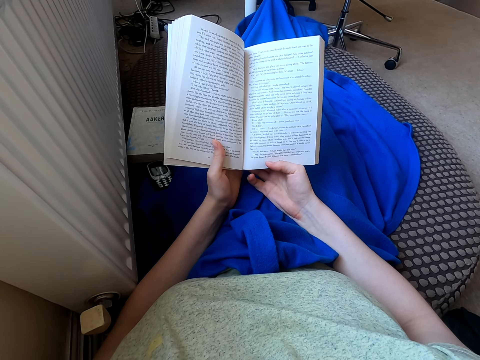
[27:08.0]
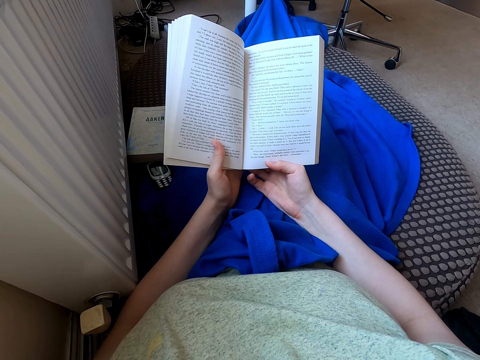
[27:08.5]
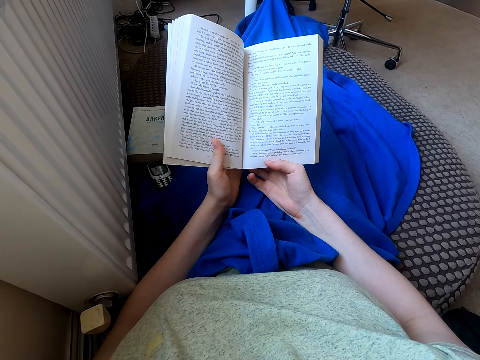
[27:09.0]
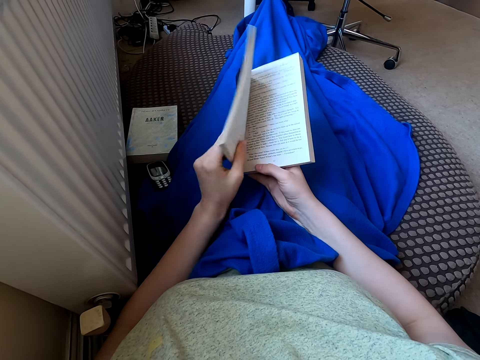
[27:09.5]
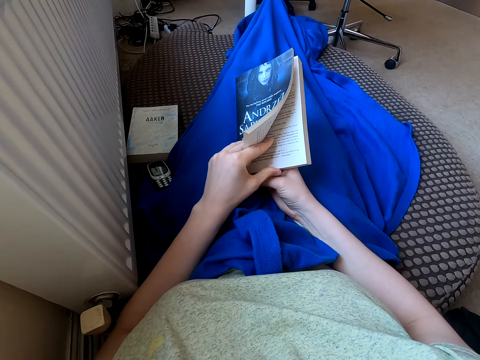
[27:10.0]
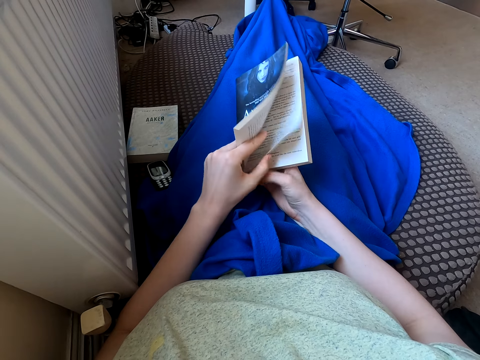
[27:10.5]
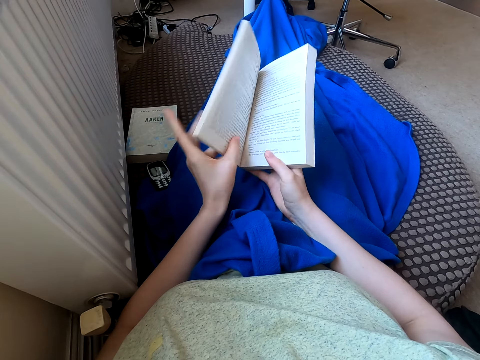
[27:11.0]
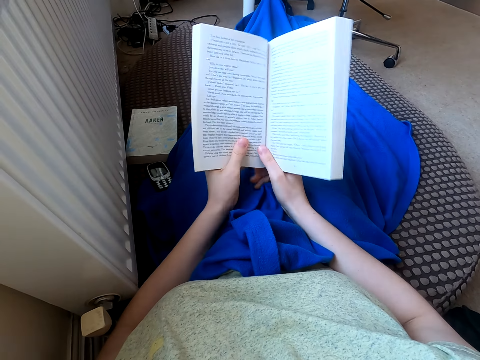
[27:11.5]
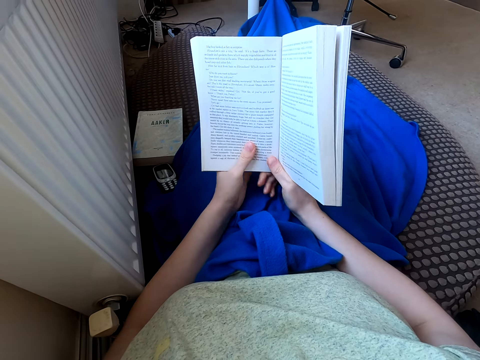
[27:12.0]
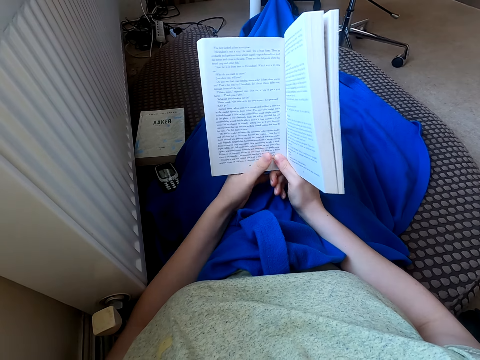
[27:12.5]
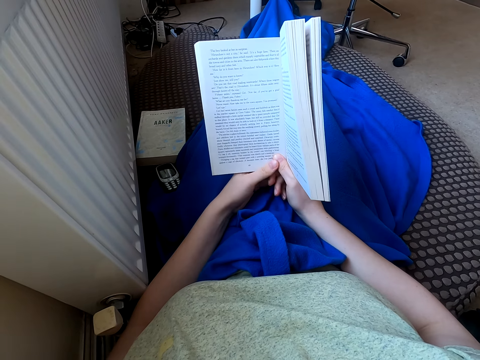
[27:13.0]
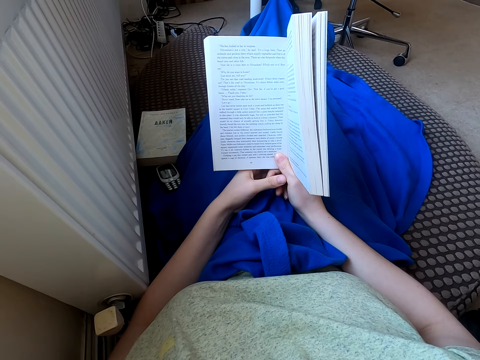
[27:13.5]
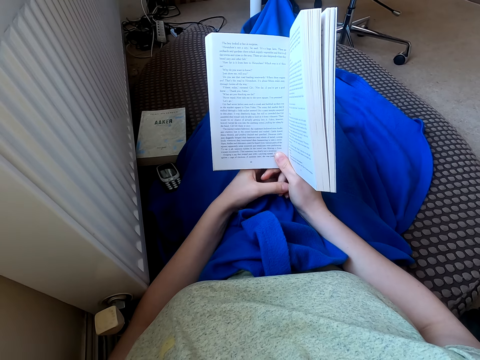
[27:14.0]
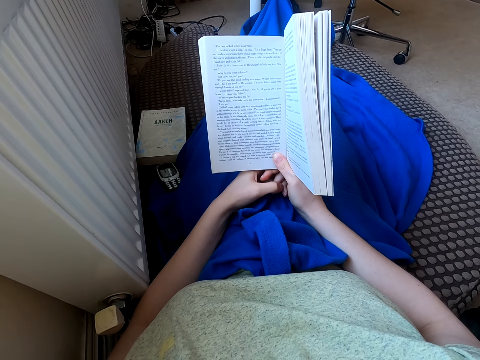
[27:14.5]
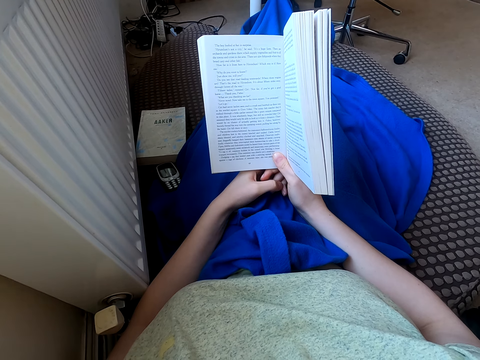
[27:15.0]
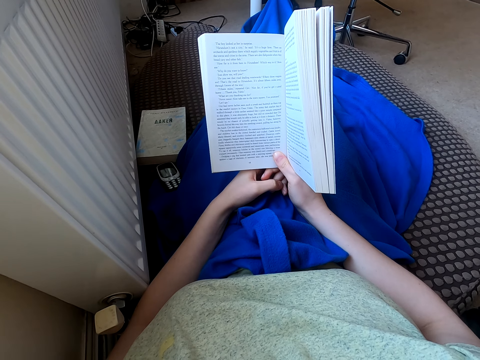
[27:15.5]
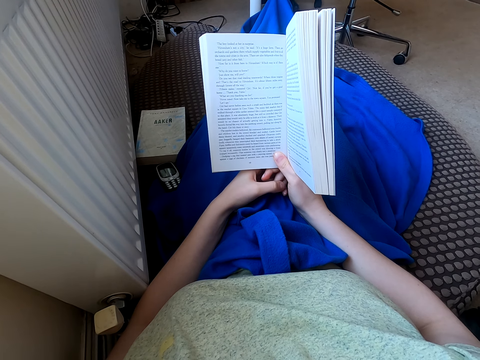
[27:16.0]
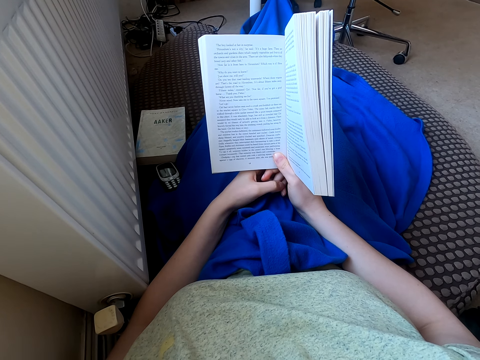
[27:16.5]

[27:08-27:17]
The camera wearer flips the page. They hold the novel. They read the novel. They hold the novel.

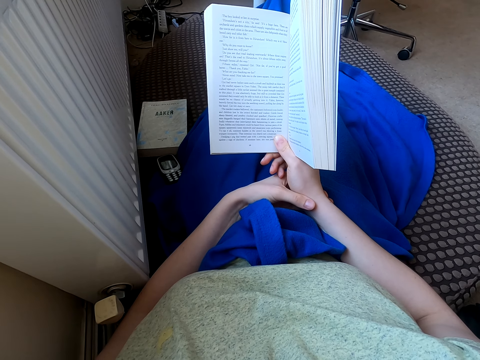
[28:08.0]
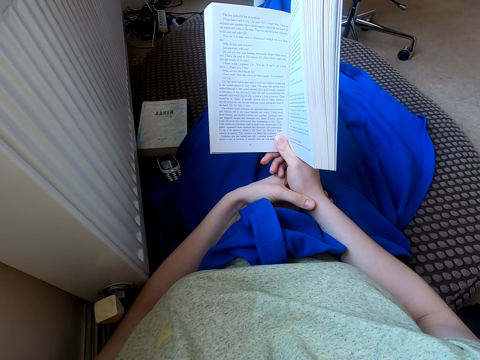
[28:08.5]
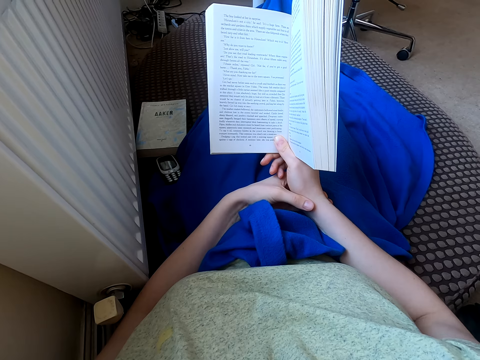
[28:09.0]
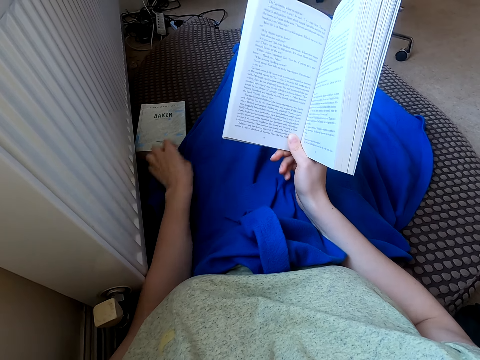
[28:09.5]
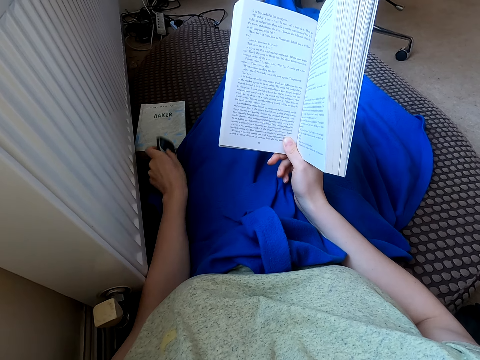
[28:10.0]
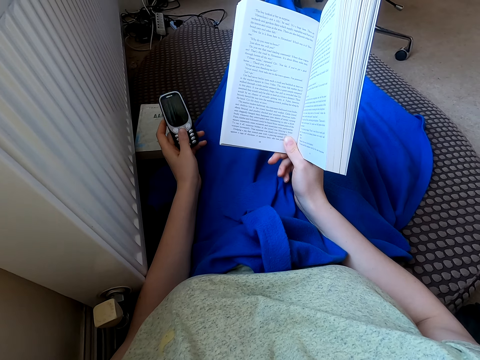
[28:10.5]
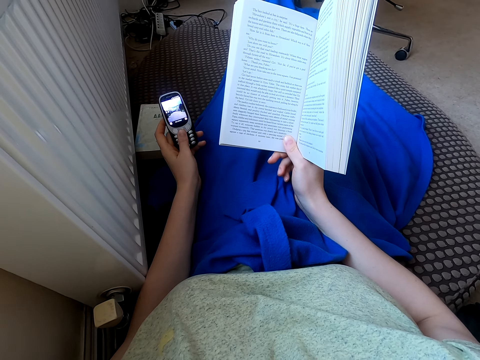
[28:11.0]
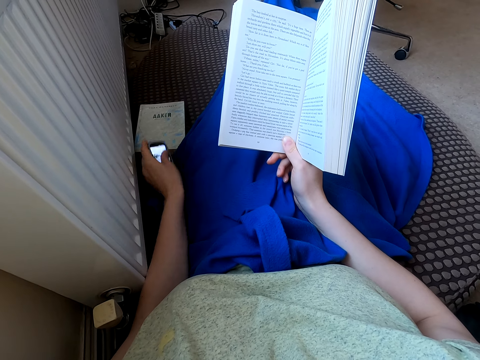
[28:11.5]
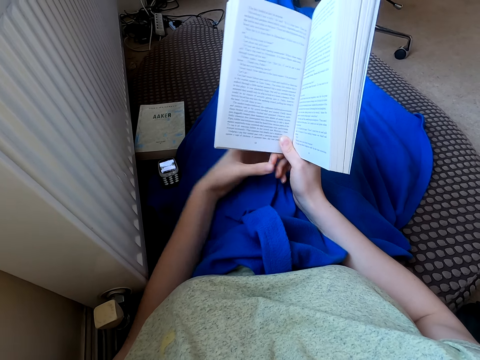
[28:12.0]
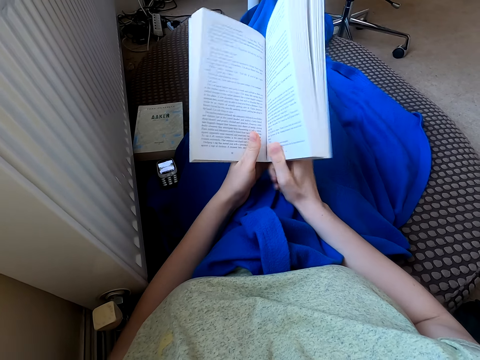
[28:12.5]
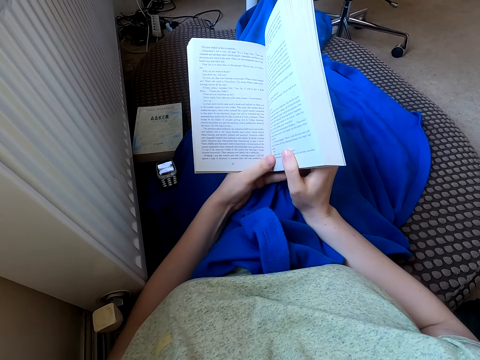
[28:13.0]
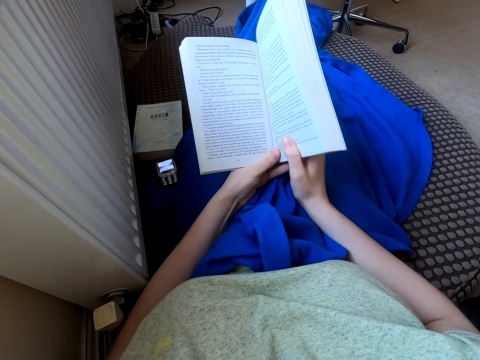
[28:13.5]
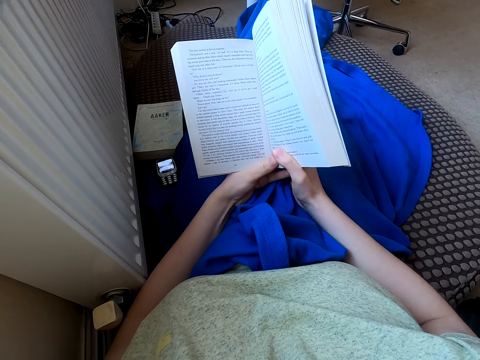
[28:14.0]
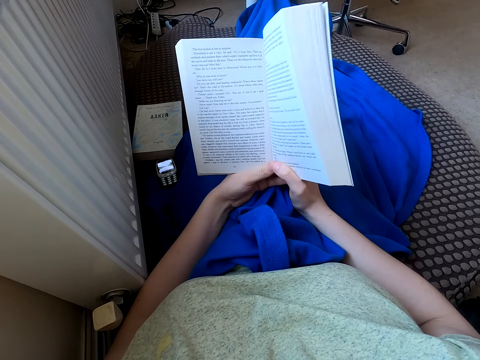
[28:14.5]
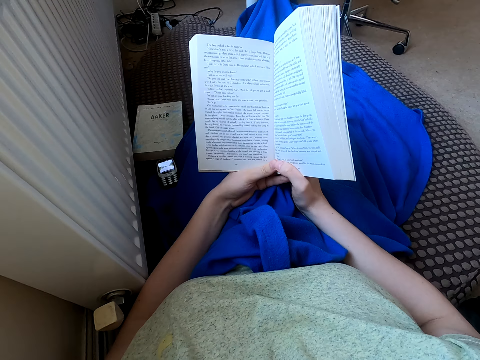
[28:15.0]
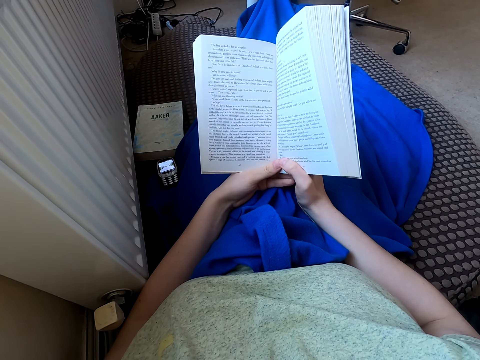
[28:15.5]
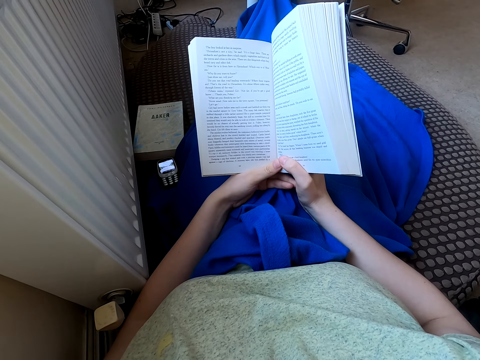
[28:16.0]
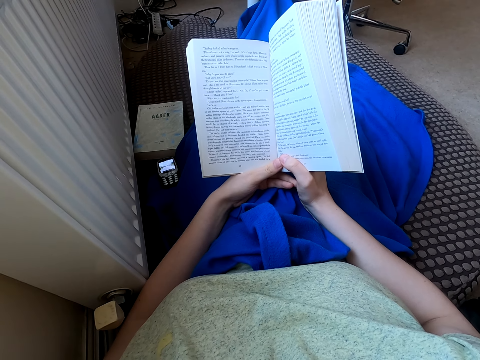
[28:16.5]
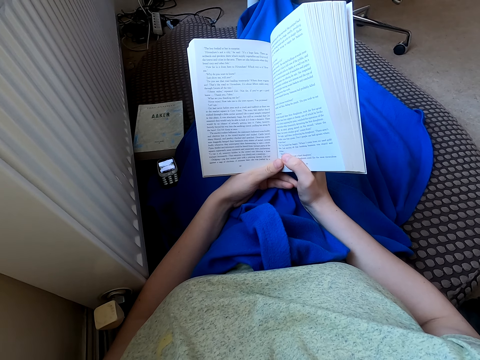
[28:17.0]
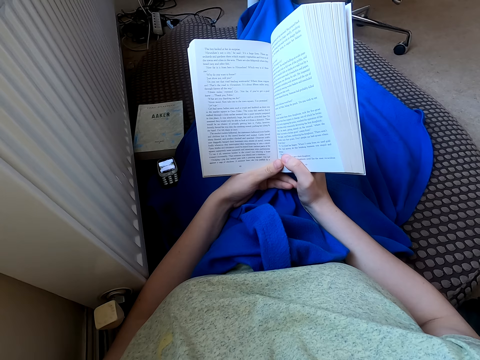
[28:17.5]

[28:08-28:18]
The camera wearer holds a novel. They grab a cell phone. They dial the phone. They hold the novel. They click the cell phone. They put the cell phone down. They hold the novel. They hold the novel again. They read the novel.
